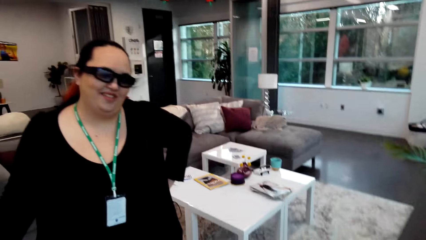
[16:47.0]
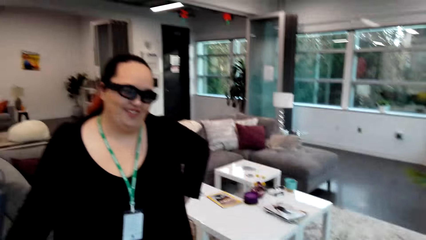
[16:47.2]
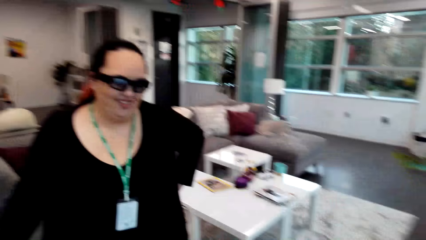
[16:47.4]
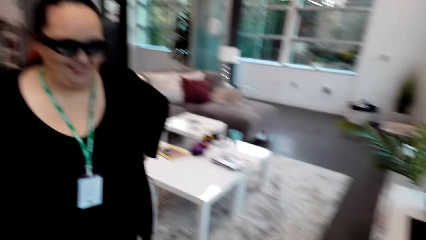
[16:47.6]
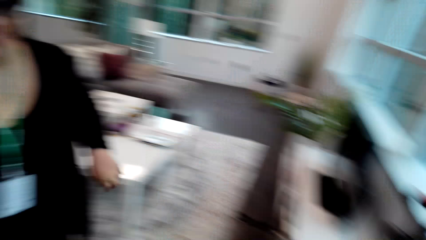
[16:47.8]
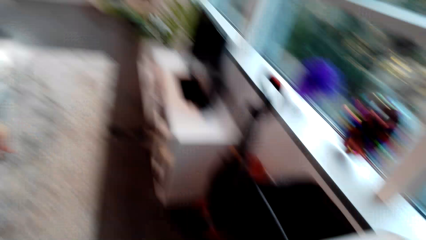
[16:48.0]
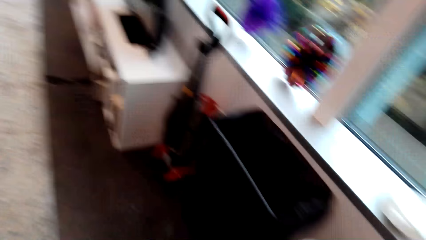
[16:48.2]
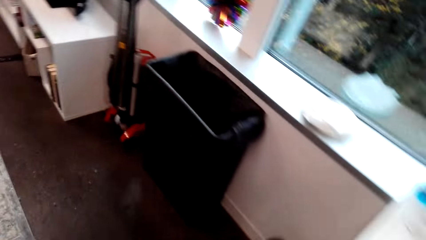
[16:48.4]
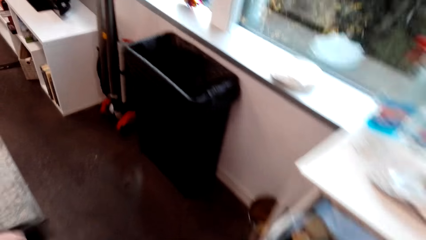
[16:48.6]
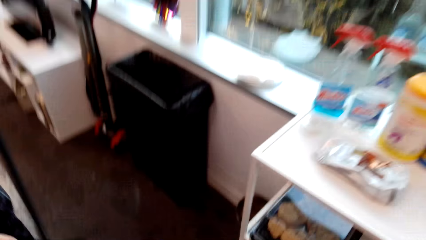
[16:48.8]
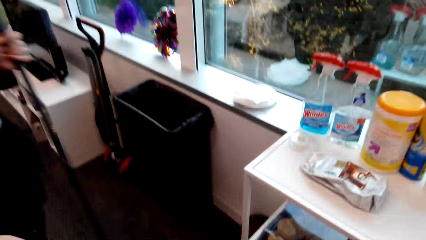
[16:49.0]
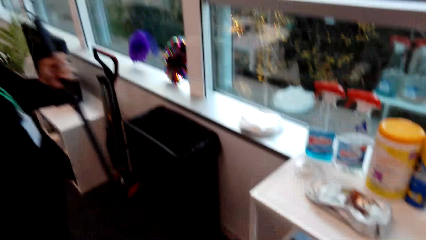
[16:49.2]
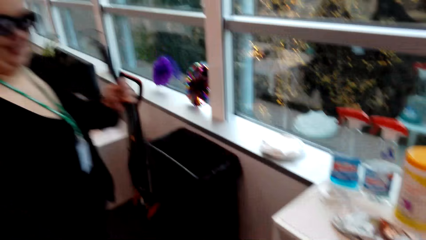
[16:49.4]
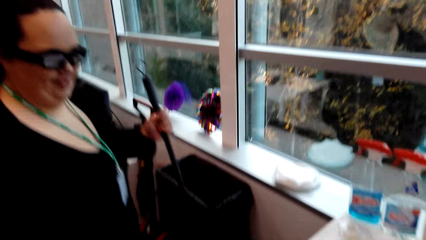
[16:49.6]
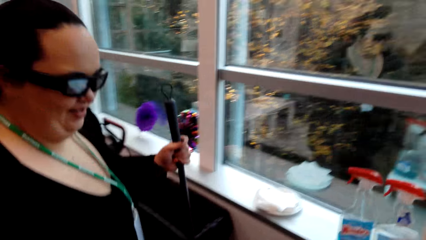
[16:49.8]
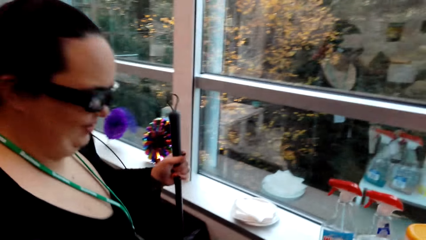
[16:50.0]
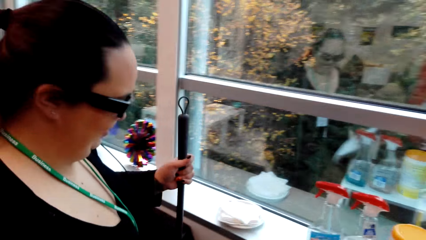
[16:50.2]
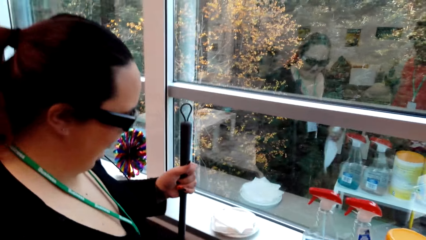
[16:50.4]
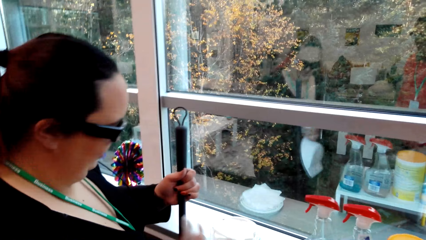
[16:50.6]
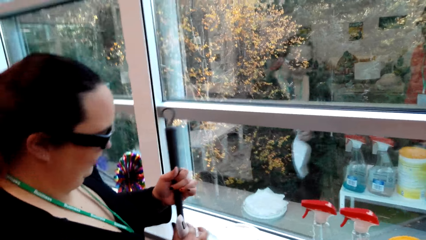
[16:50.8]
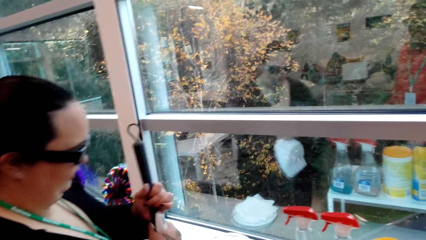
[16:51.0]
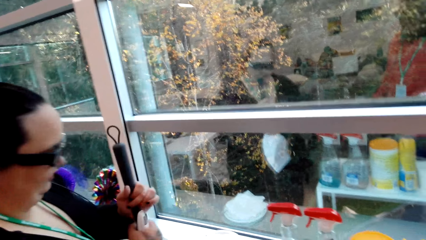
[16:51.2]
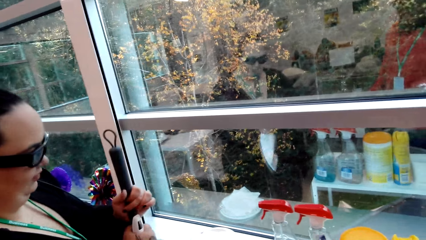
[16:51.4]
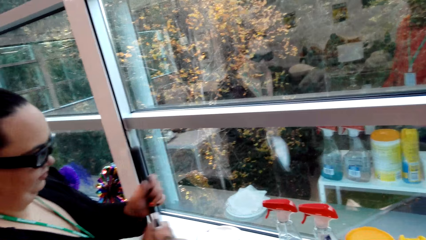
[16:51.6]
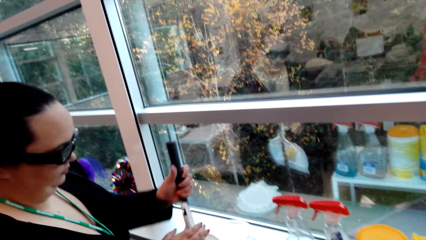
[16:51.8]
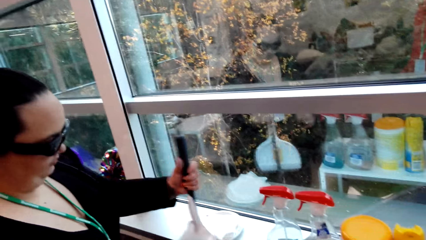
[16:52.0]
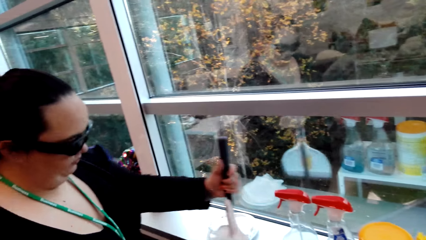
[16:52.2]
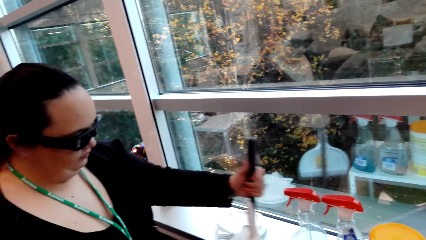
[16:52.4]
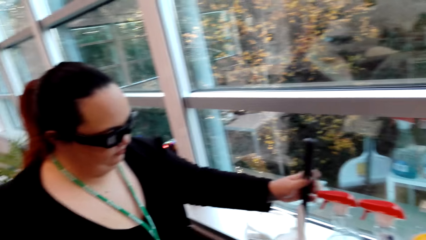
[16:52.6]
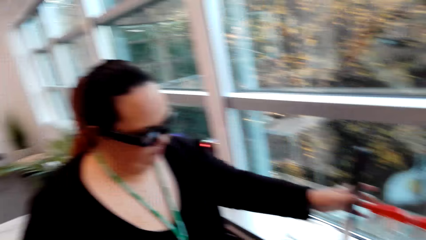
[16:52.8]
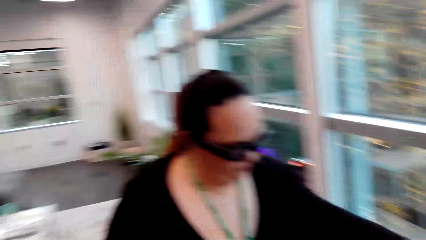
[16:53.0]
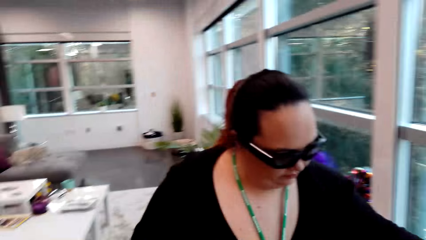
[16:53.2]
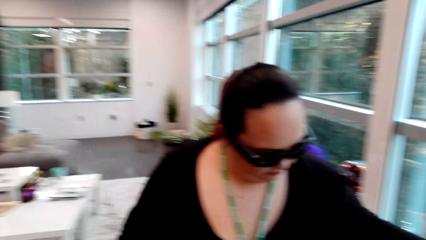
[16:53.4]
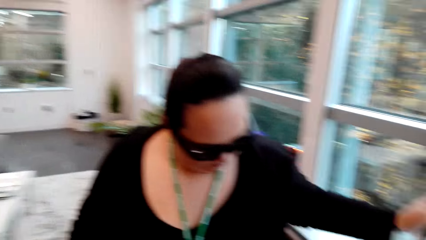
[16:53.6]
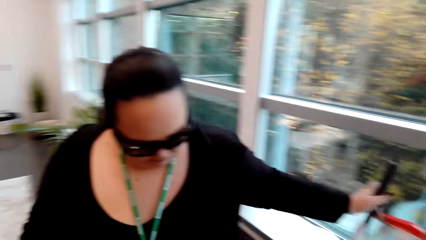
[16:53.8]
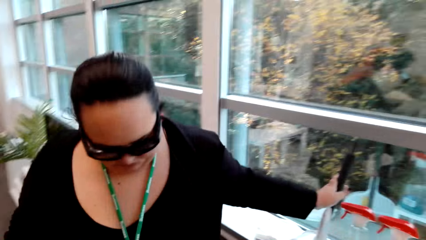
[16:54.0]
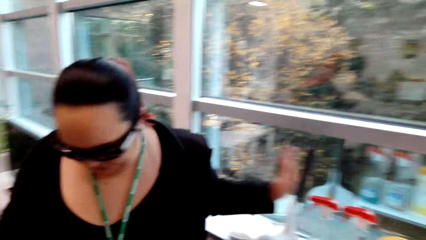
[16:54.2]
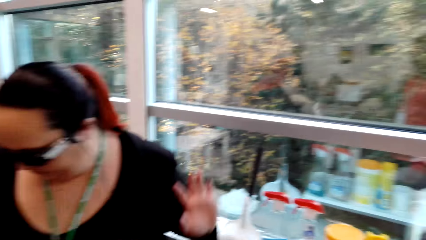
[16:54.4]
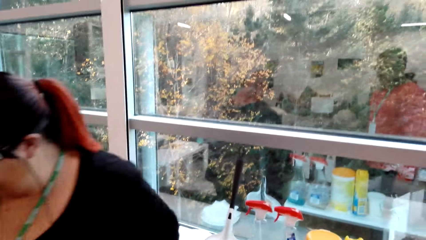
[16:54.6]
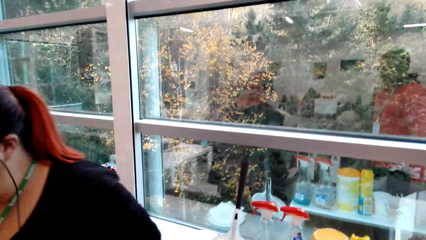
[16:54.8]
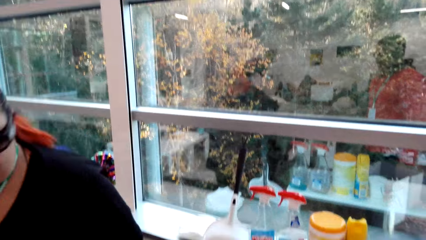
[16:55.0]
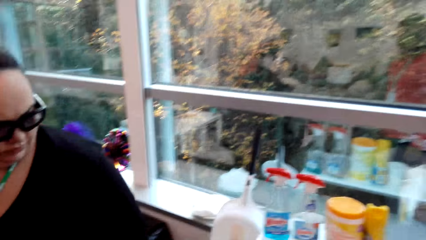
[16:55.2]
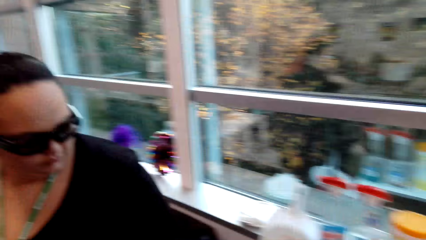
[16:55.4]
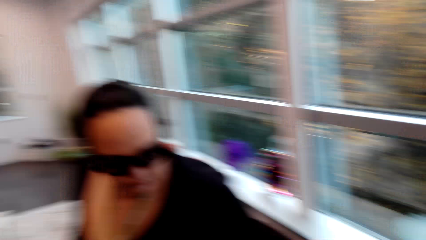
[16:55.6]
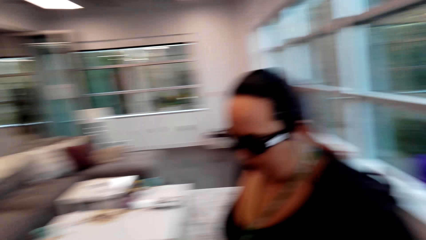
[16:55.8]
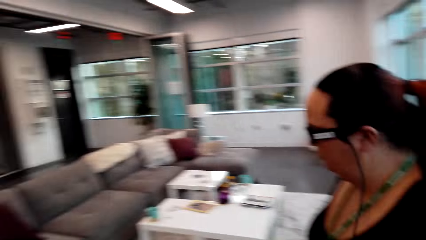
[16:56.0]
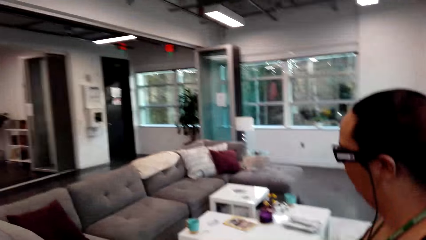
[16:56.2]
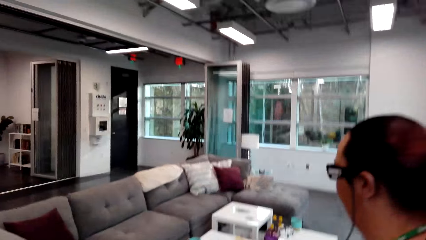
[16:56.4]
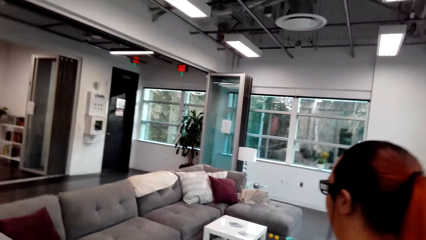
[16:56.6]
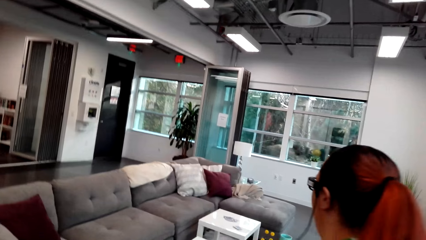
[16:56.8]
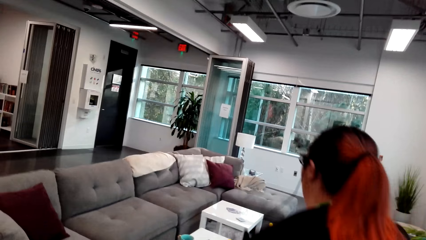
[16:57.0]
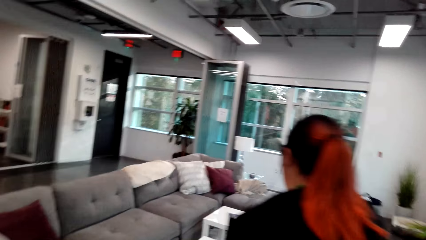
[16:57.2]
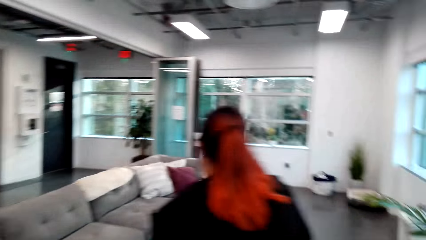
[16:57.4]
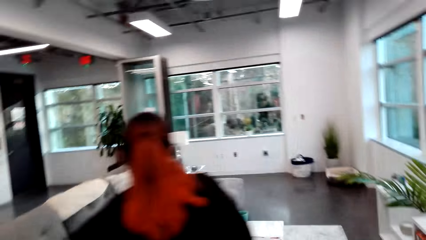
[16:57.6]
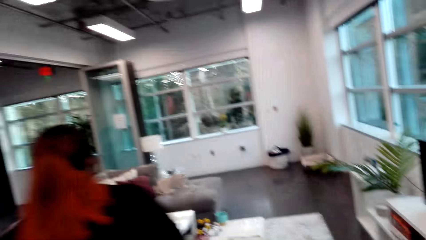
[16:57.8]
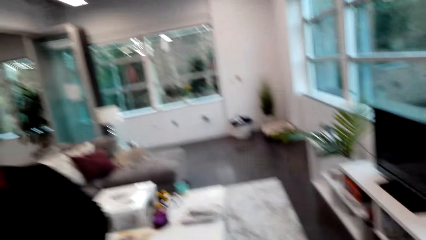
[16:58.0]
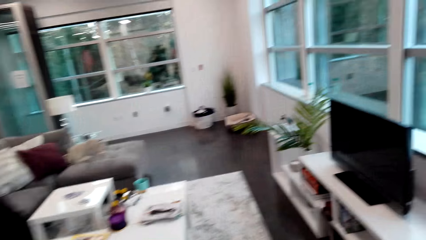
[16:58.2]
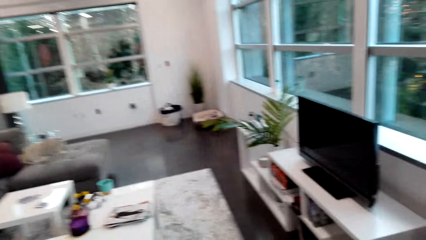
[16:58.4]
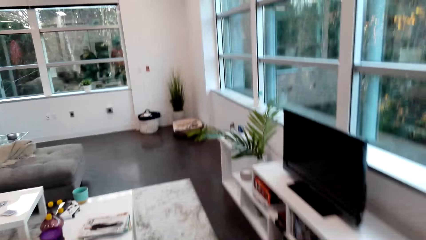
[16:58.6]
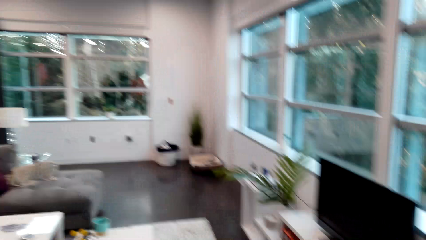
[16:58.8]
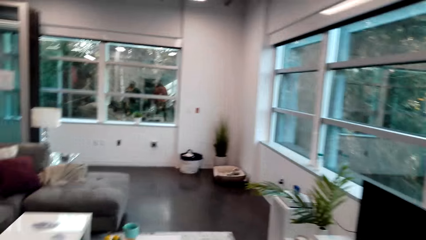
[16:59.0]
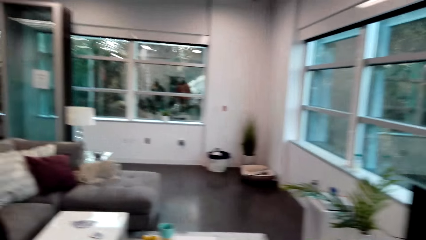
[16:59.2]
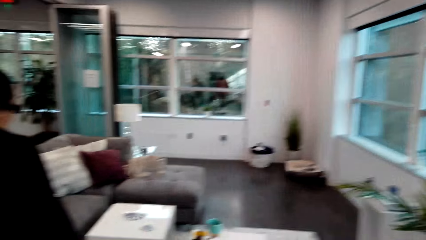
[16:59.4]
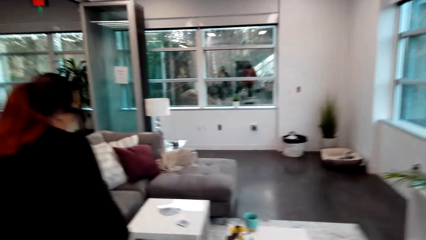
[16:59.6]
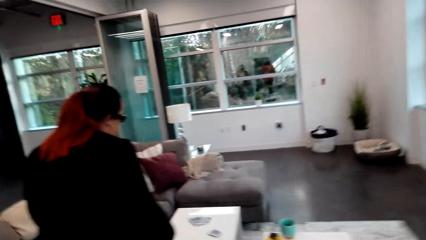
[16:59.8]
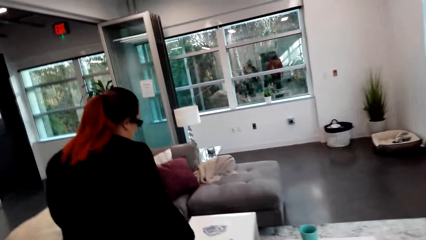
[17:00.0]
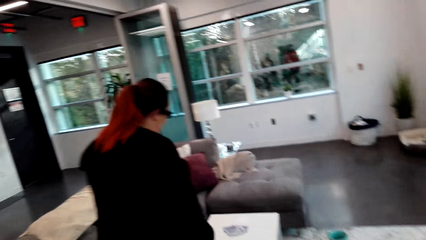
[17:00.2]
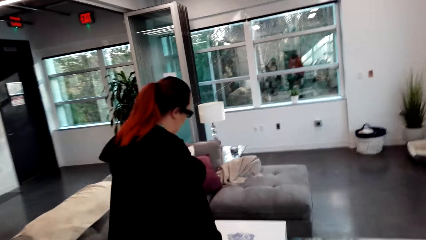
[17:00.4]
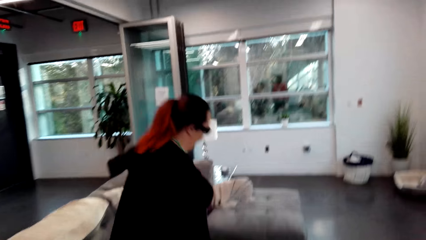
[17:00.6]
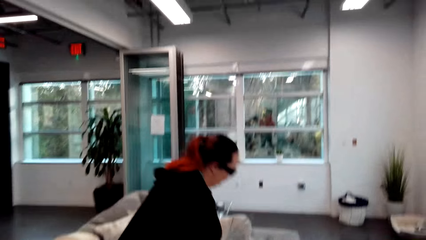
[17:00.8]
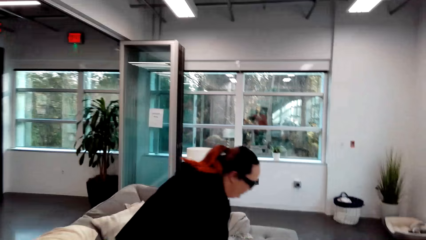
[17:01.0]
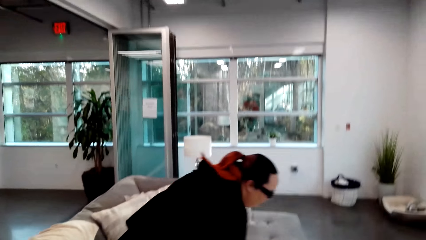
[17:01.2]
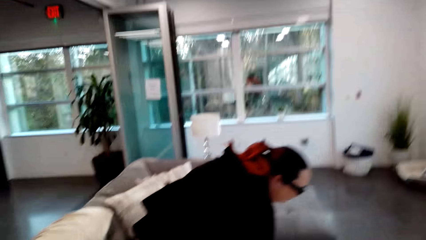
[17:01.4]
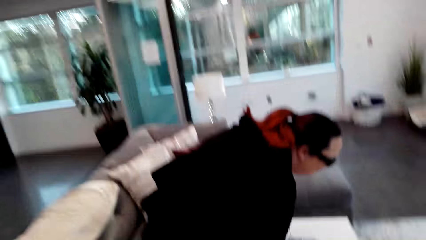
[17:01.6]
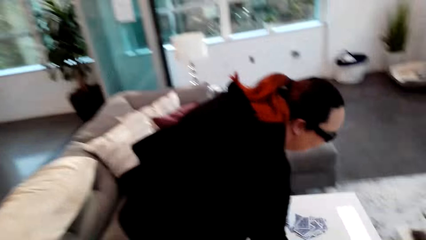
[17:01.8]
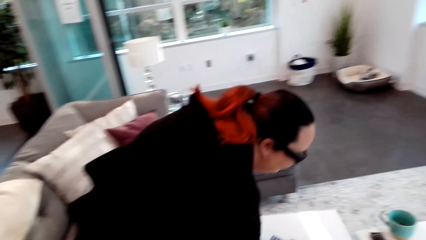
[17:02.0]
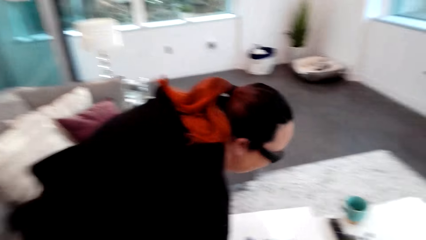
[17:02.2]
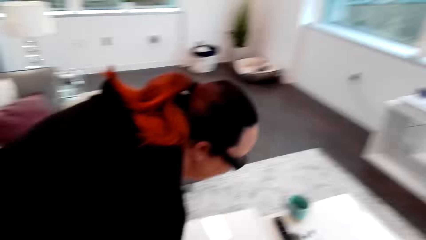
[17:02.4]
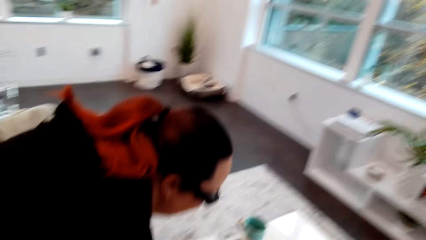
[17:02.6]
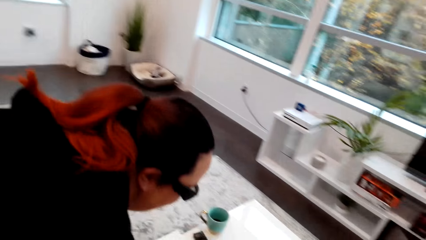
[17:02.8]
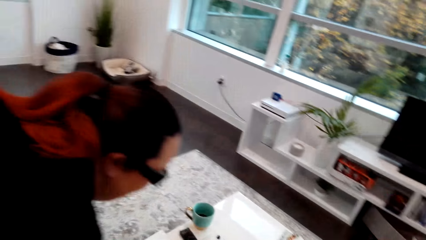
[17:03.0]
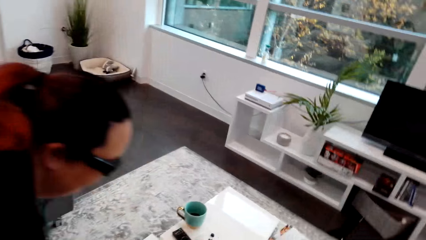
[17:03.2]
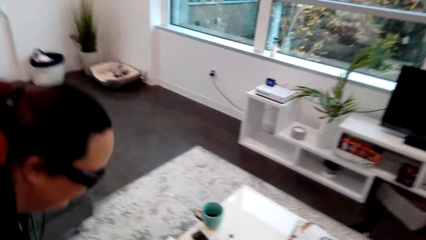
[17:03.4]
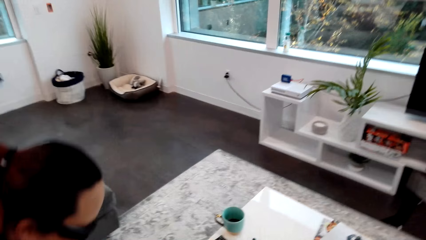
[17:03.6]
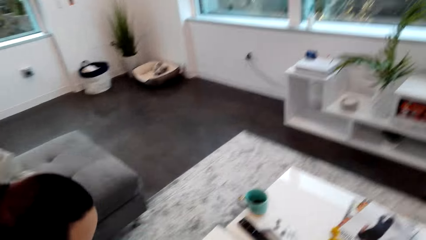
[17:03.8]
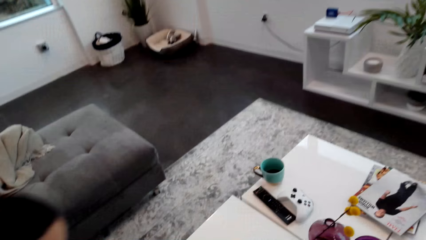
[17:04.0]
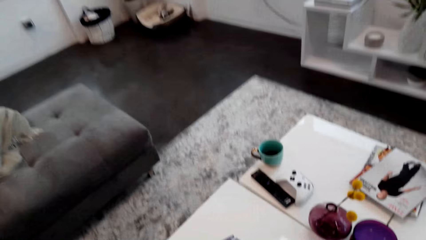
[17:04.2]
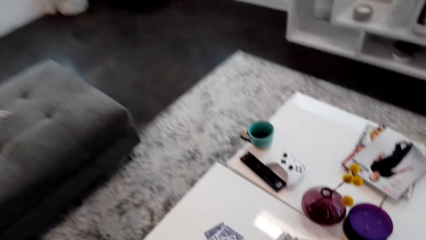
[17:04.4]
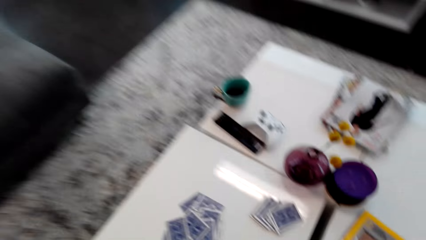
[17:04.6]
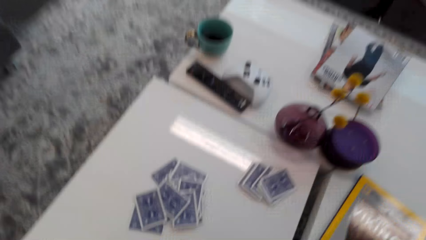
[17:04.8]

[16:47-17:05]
The camera wearer talks to the lady. They talk to the lady again. The lady puts the broom aside, goes to the sitting room and sits on the couch. The camera wearer converses with the lady.
